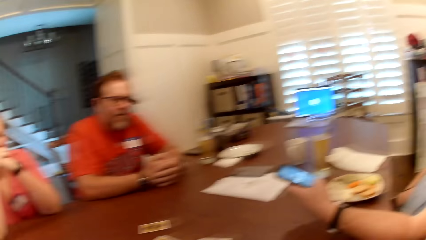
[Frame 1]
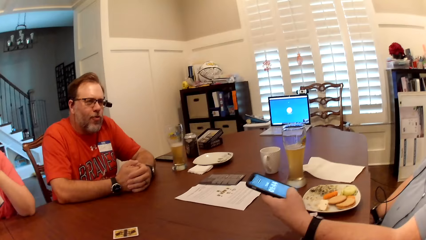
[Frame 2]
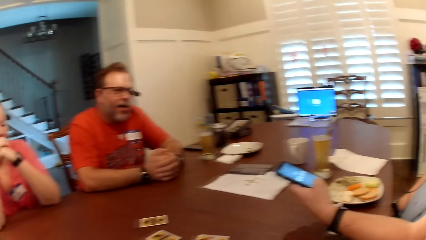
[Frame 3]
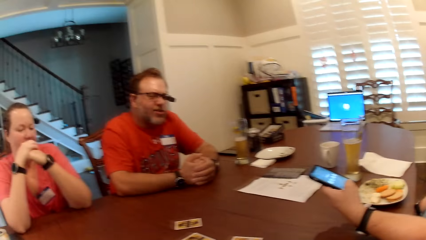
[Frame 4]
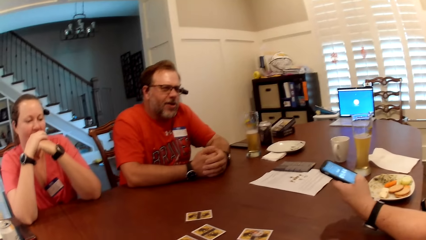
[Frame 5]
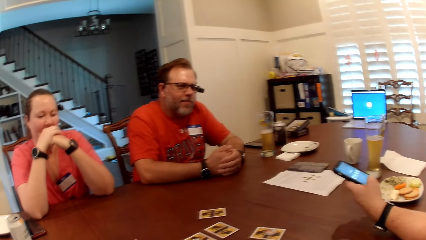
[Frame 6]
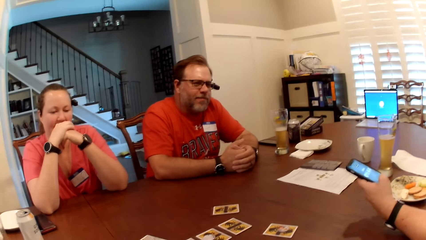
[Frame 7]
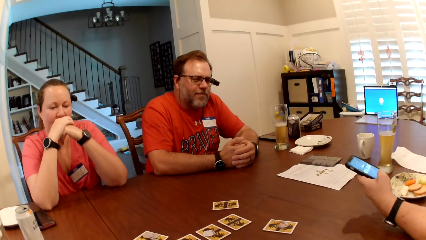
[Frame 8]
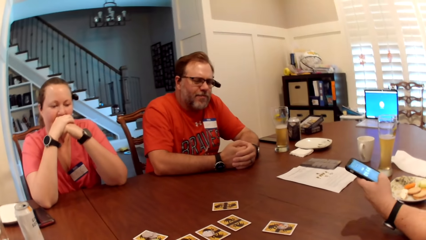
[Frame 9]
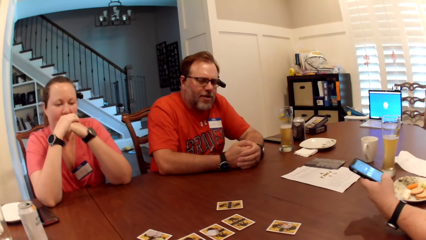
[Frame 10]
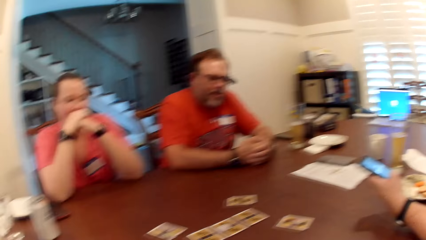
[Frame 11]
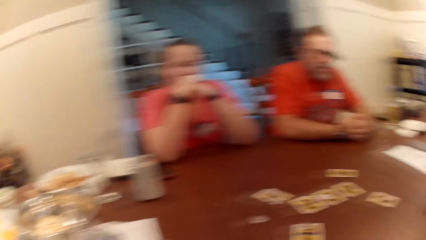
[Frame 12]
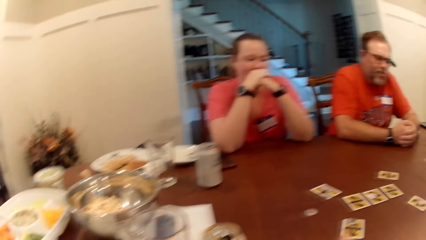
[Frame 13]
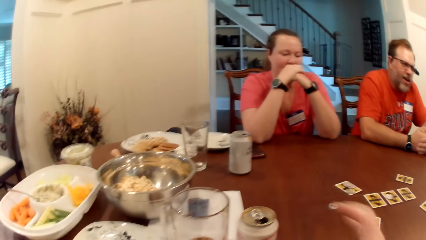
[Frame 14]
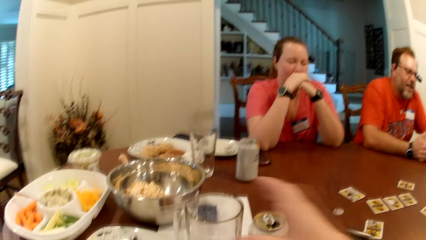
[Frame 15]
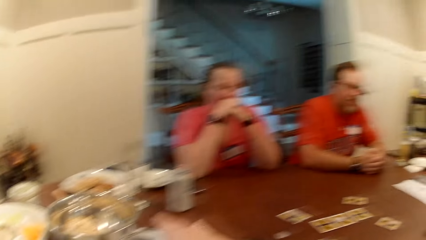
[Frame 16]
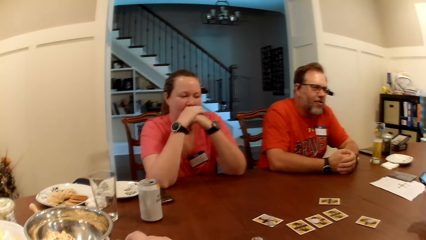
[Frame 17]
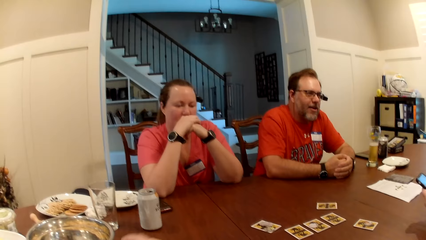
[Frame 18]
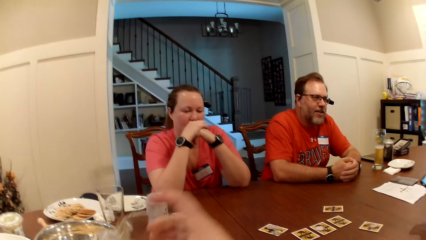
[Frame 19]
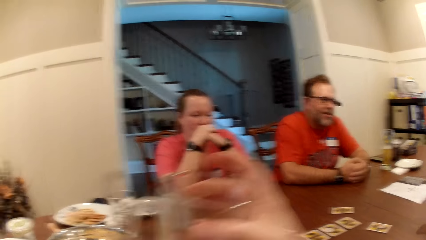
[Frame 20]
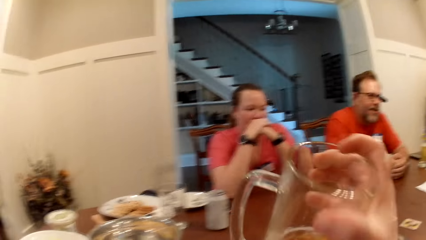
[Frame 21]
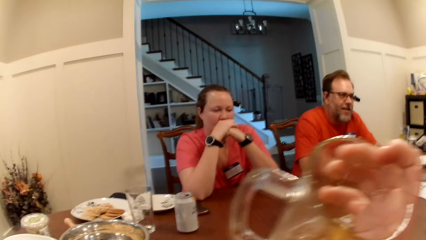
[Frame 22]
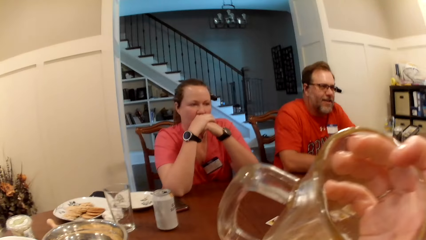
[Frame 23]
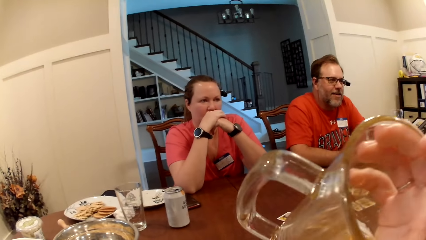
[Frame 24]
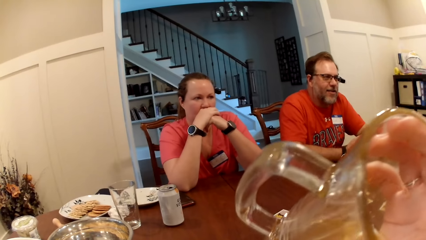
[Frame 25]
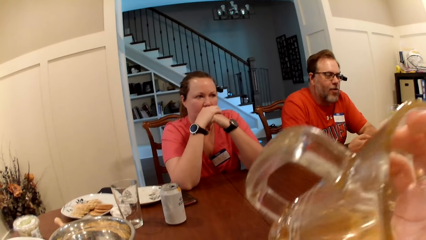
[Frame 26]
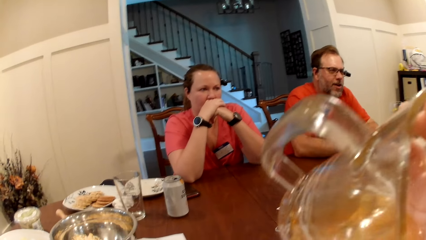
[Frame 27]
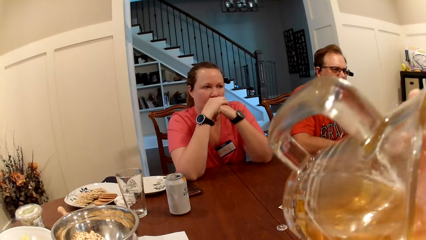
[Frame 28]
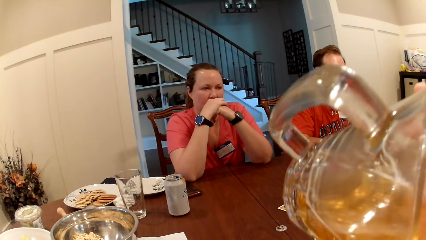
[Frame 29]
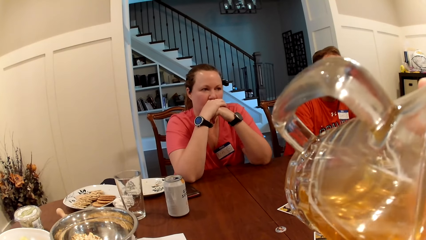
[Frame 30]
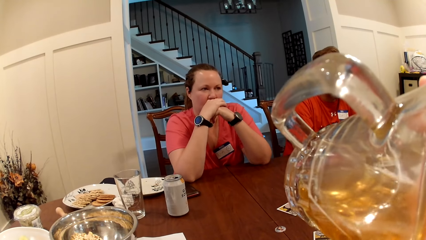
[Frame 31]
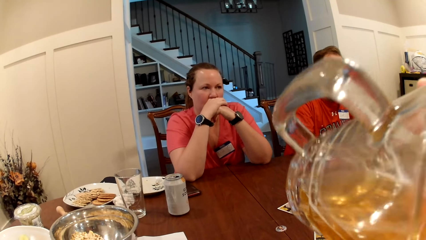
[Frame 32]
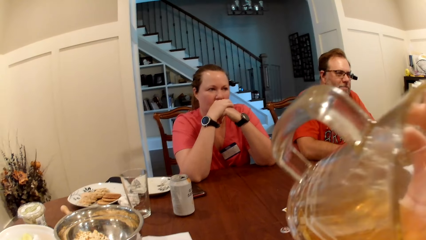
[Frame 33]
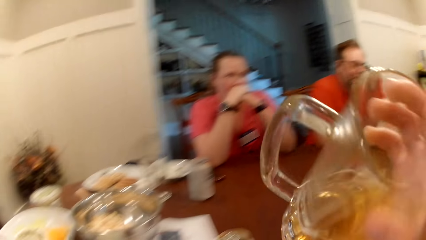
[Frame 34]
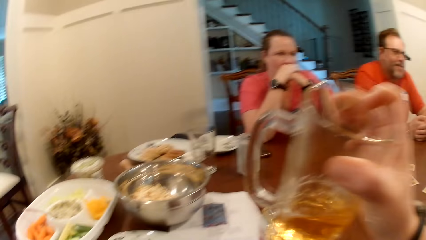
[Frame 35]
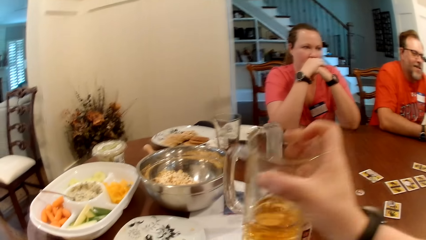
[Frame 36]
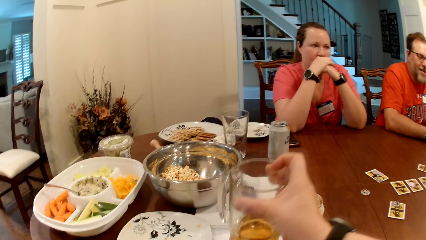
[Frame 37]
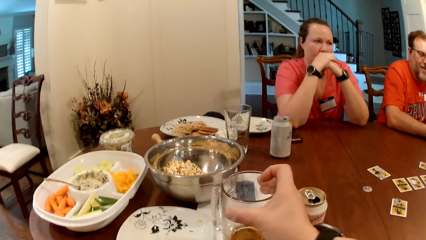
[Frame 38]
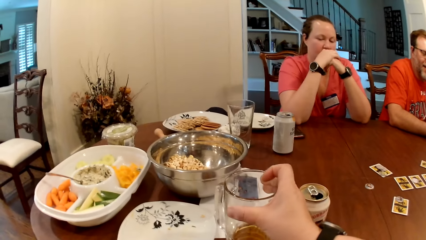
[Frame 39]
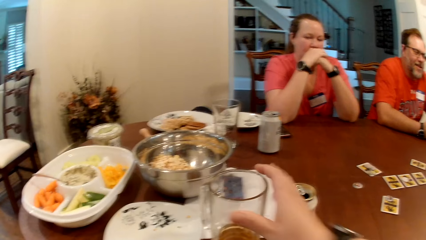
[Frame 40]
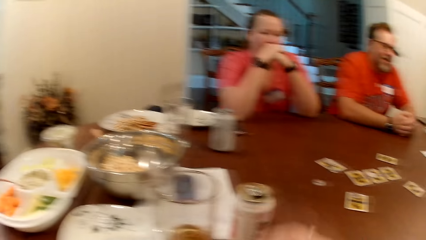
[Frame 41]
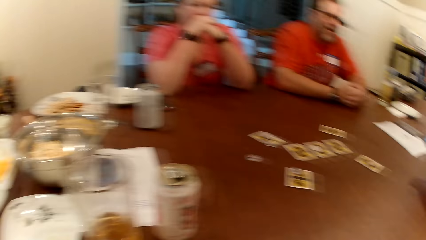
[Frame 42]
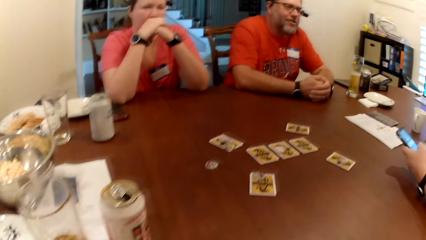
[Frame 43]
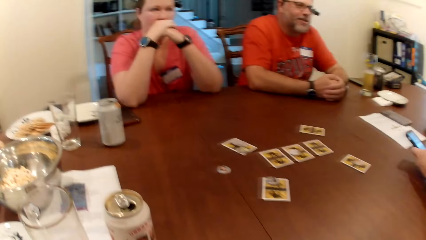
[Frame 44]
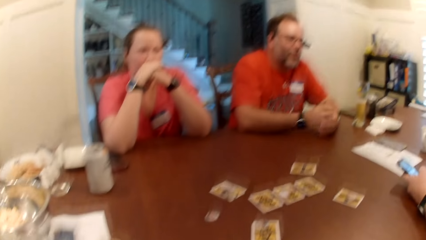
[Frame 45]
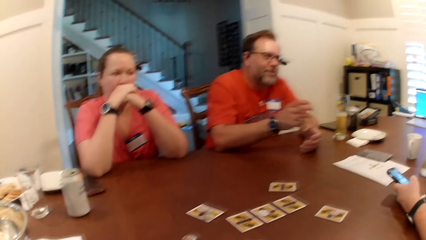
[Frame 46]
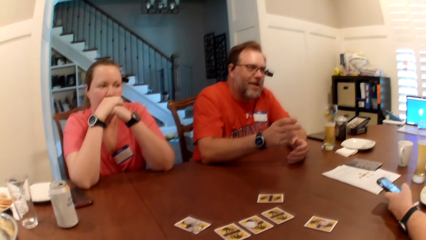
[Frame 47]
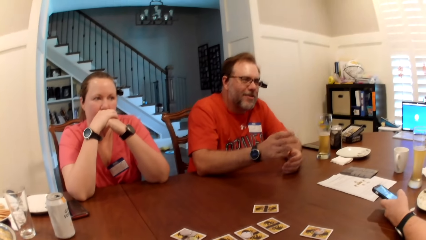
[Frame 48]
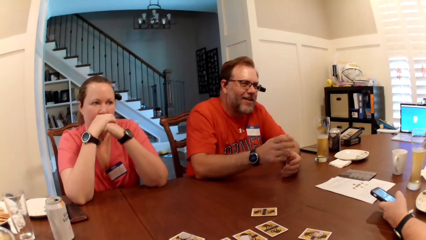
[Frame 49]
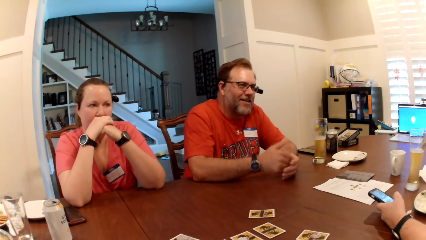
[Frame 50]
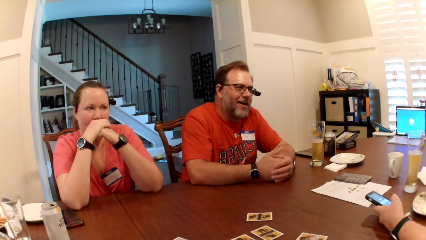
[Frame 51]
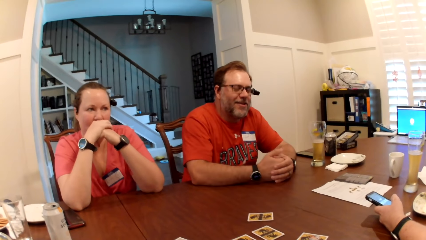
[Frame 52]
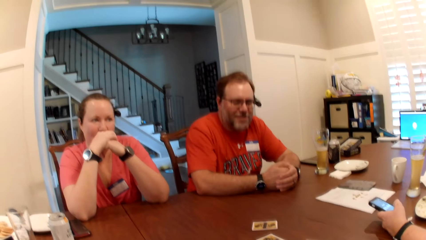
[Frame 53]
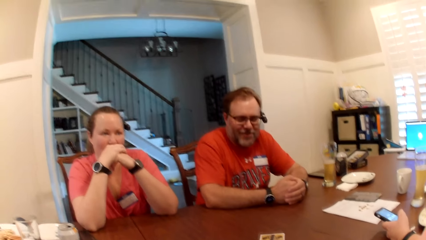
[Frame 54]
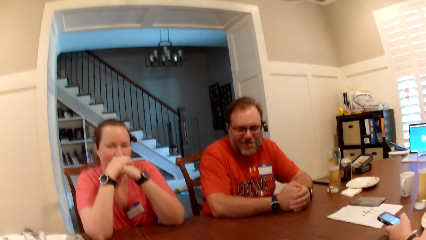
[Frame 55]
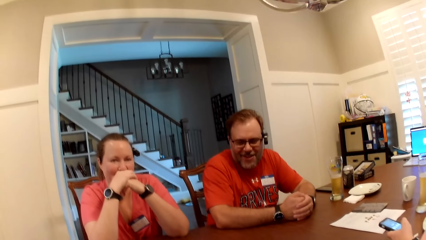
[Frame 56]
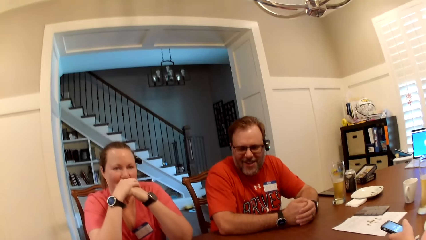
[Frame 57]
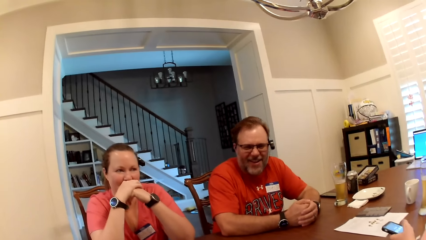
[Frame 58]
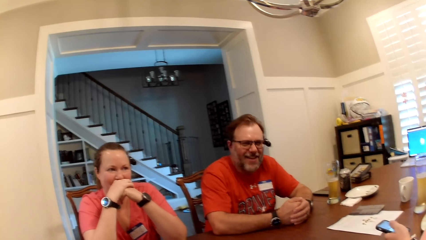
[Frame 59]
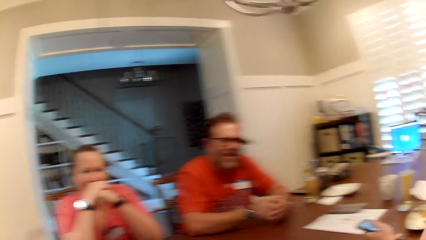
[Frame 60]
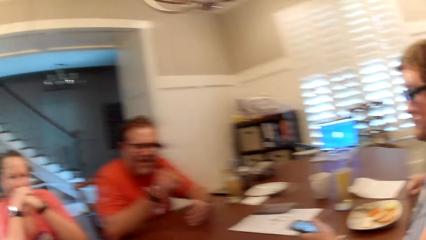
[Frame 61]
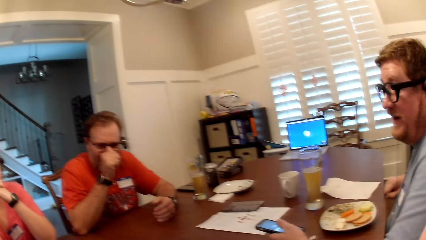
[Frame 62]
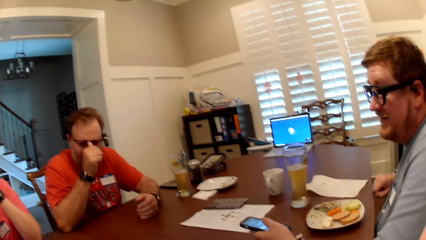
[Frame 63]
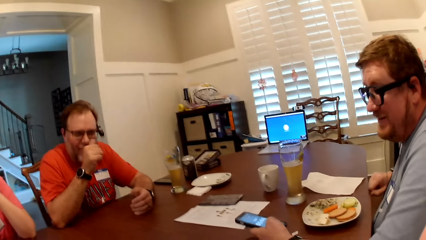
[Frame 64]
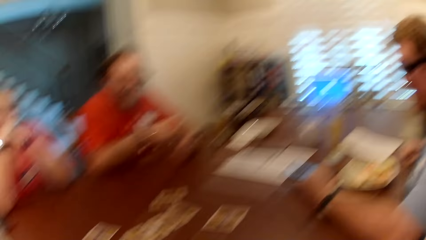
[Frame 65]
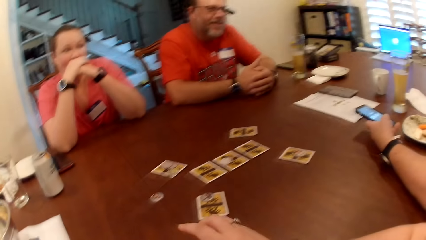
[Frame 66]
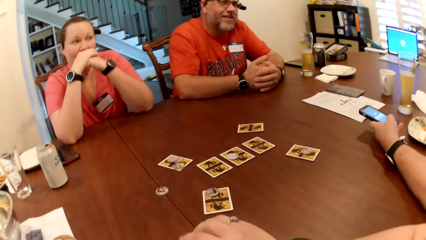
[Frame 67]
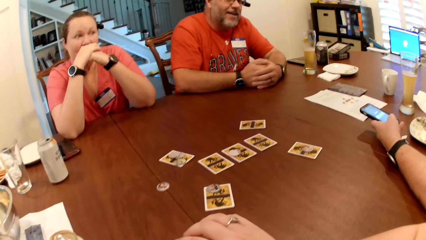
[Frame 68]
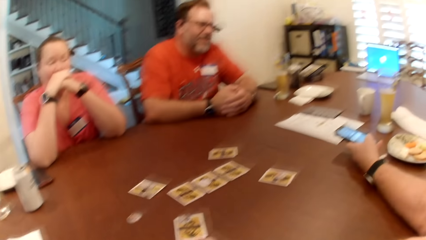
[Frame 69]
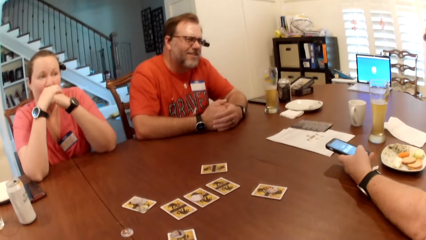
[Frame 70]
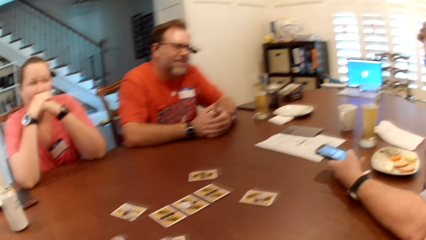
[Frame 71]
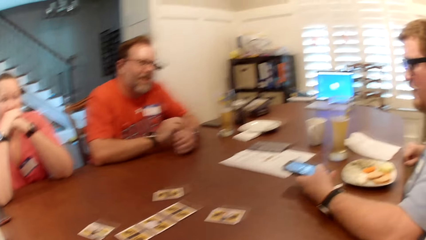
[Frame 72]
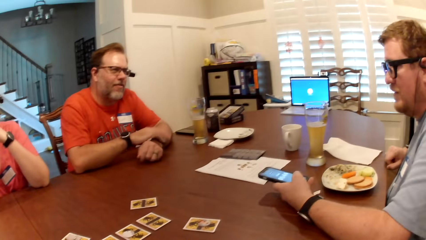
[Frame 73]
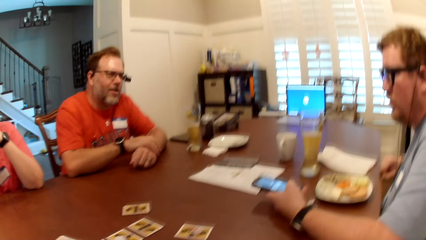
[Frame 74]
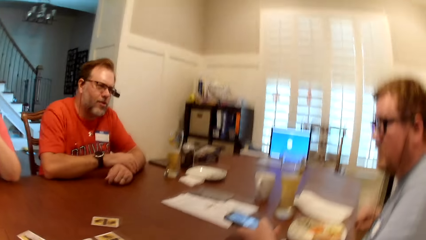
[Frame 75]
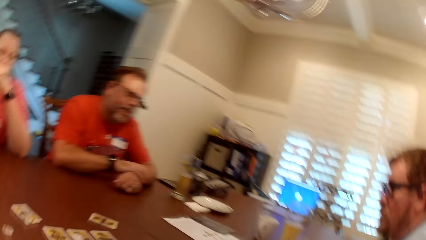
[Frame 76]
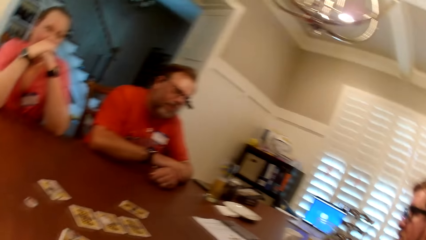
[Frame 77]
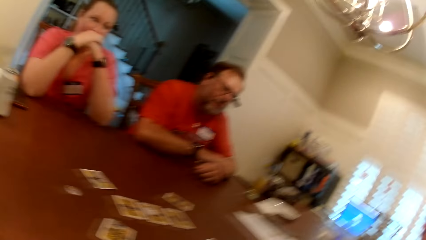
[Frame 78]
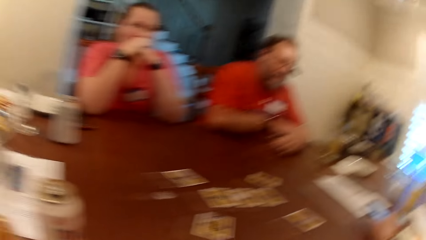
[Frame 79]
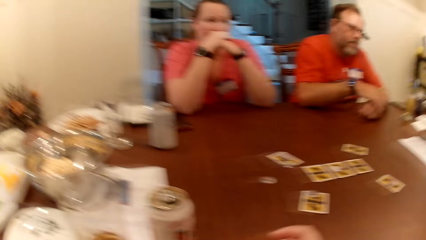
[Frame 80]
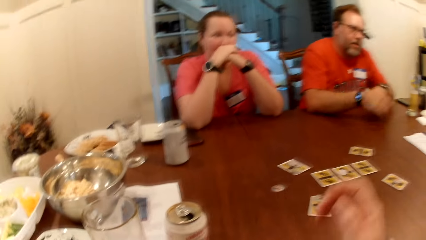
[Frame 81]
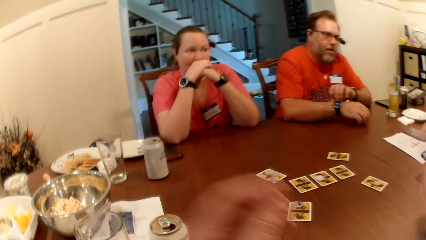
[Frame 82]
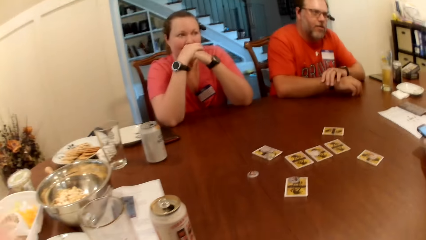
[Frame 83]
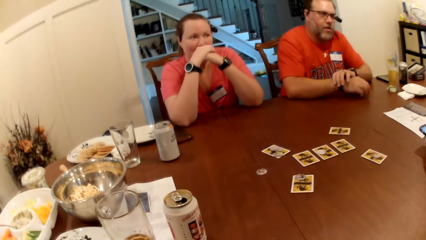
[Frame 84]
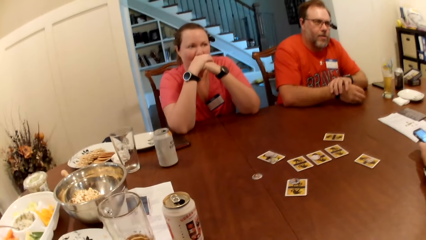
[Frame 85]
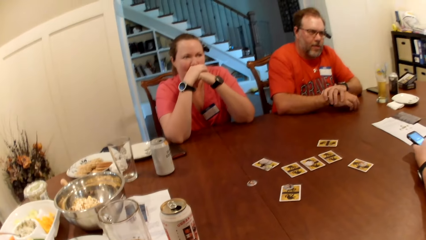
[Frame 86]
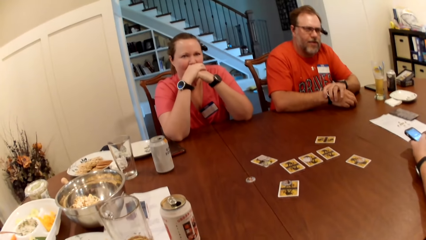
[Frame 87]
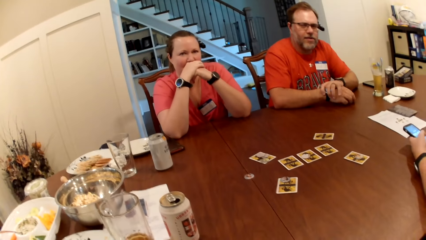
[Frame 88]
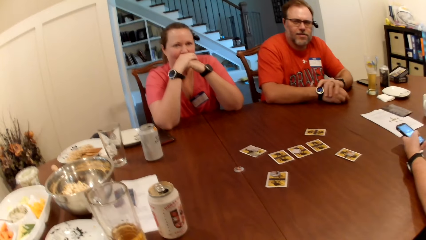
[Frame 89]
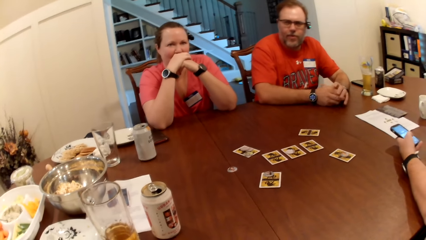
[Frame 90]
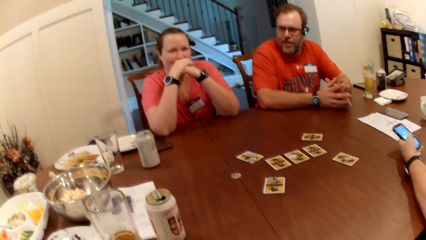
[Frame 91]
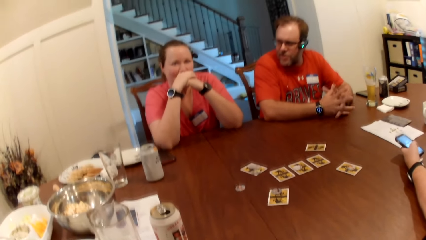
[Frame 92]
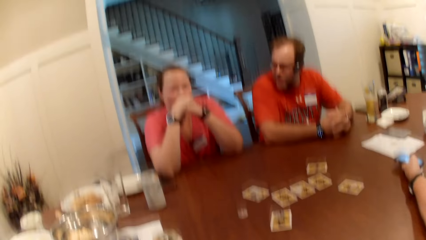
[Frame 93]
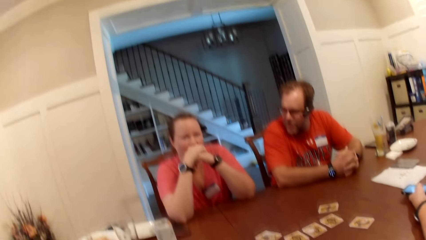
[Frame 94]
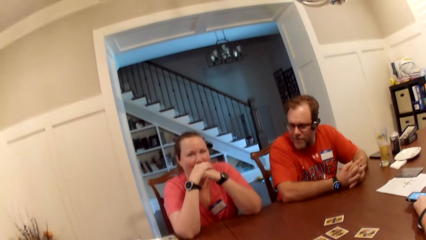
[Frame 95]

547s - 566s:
The camera wearer picks a cup of beer with her right hand. She drinks the beer in the cup with her right hand. She drops the cup of beer on the table with her right hand. A person moves hands. A man adjusts his eyeglasses with his right hand. Another person operates the phone. The camera wearer makes the camera.
